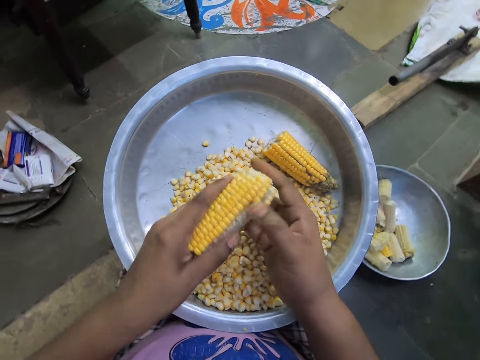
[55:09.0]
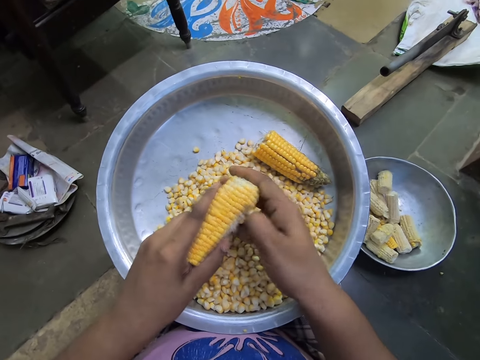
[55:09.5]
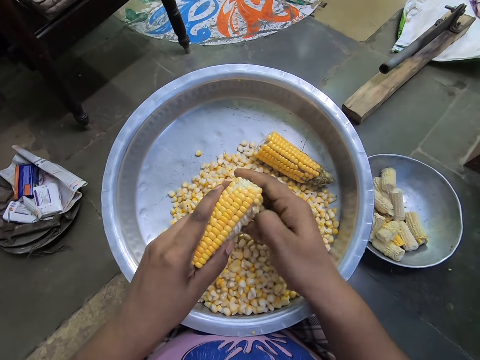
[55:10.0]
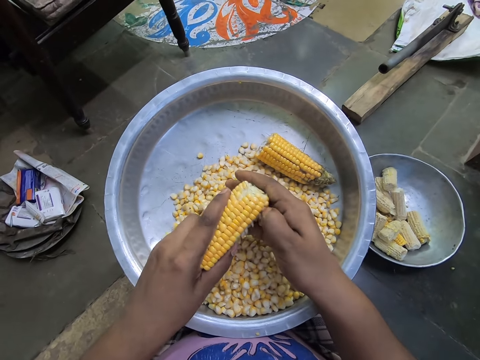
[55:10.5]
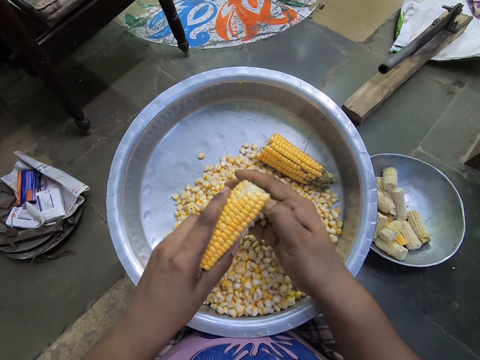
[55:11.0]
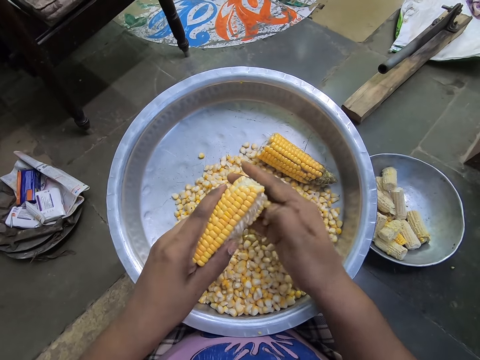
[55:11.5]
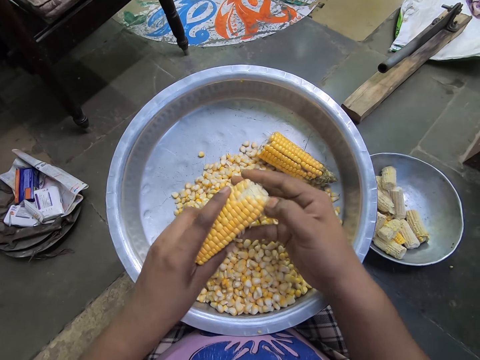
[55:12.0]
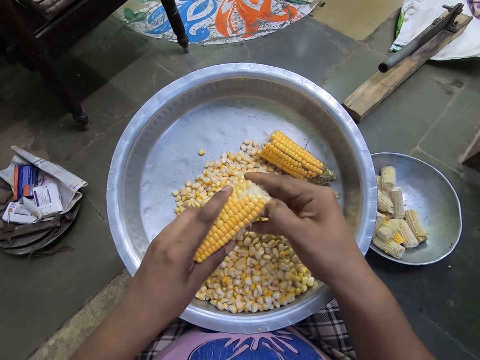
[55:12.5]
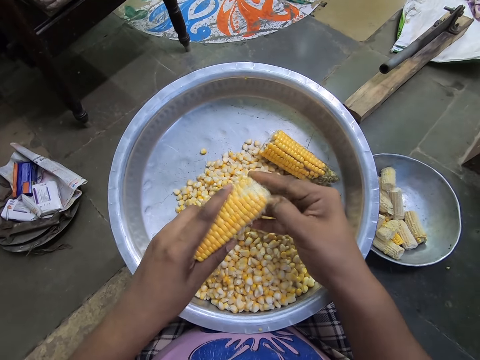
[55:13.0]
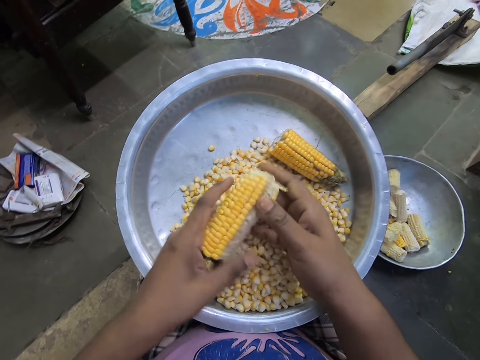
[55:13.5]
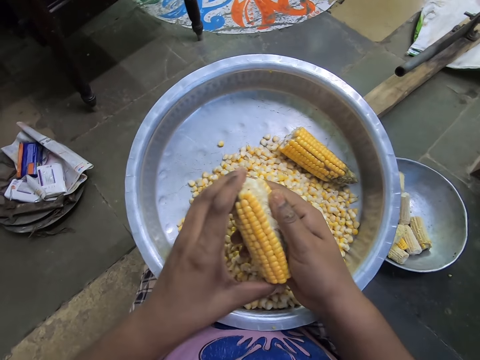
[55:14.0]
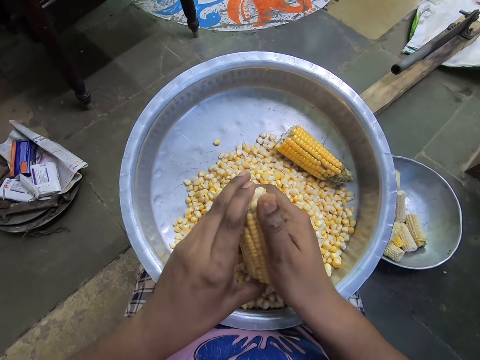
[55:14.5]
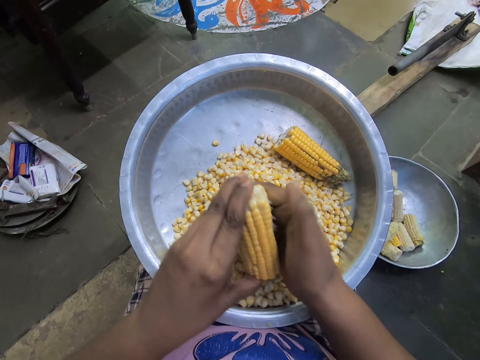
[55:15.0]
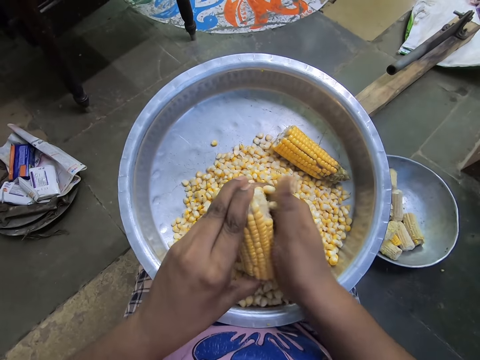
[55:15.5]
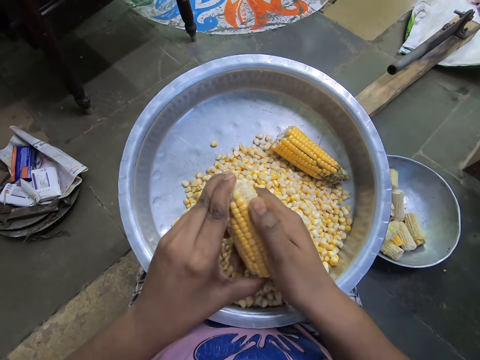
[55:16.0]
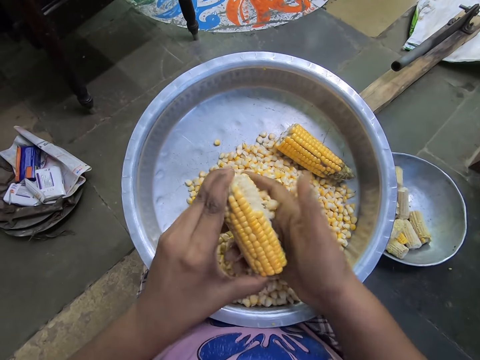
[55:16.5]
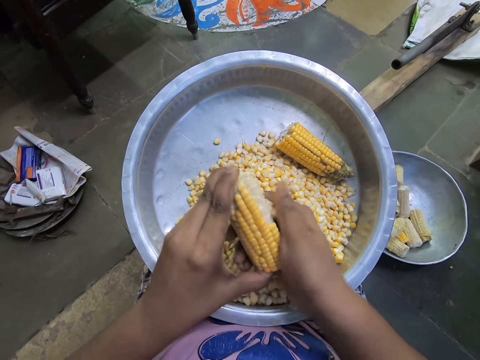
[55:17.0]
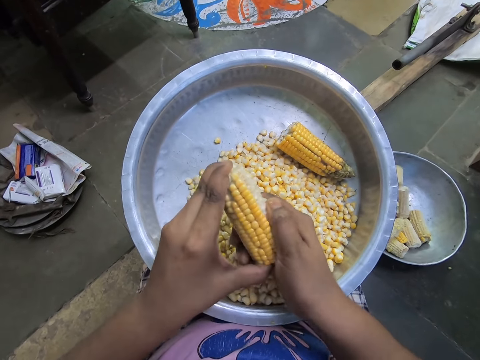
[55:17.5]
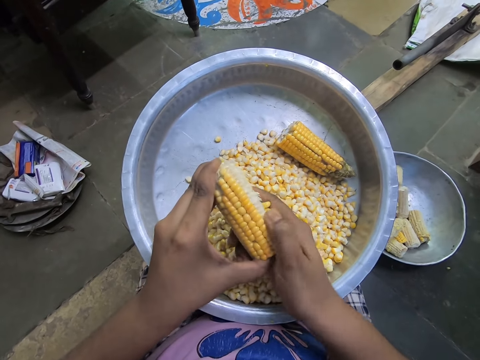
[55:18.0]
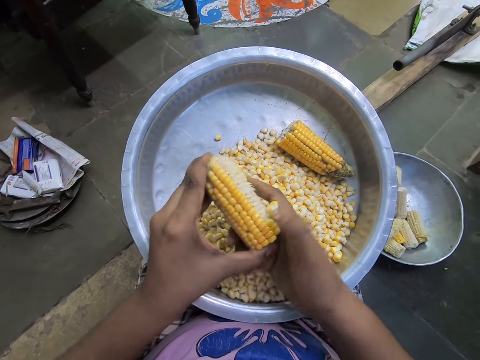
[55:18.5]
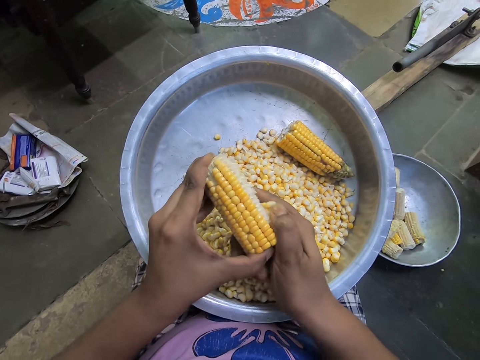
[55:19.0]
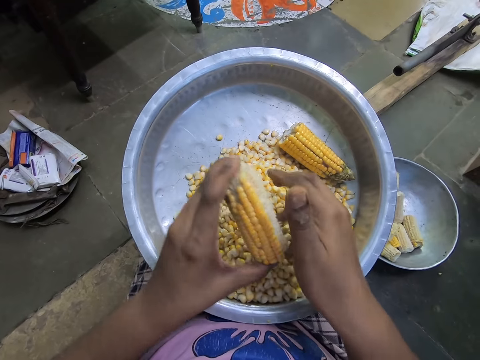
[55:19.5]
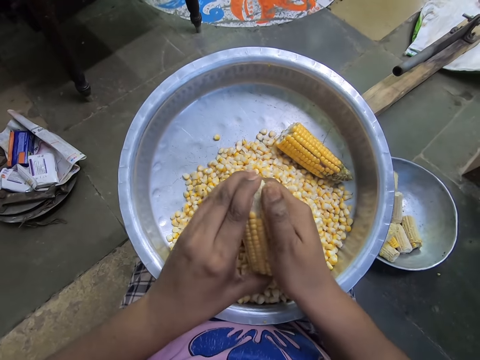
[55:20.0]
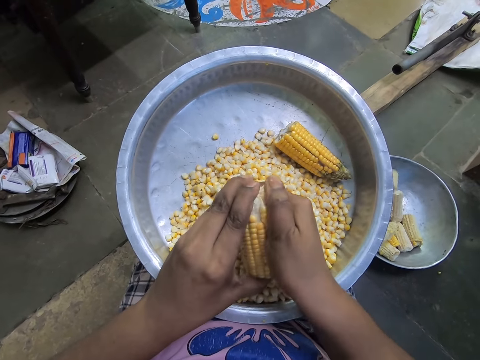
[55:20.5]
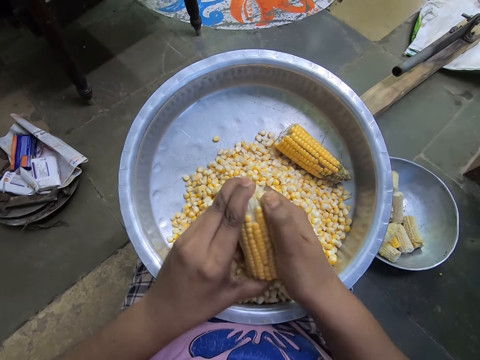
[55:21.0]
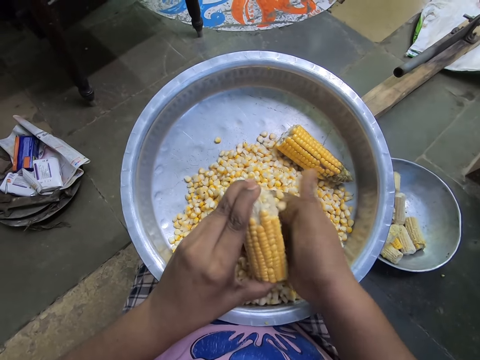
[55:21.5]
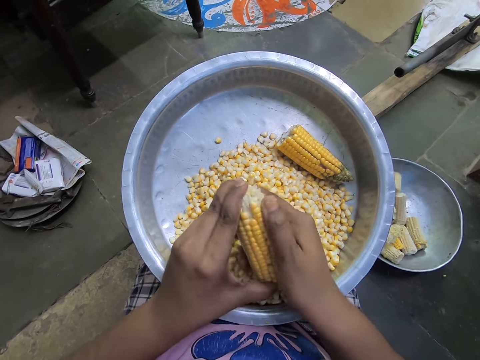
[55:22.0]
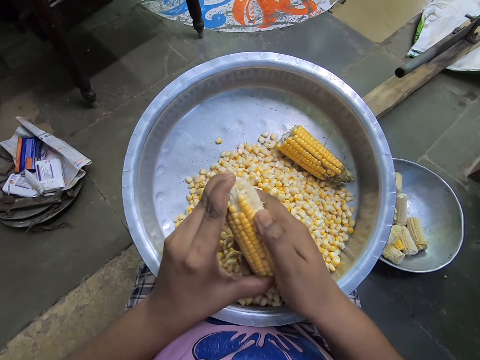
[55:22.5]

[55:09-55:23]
The camera wearer removes corn kernels from the corn cob over the steel bowl with her right hand. She adjusts the corn cob with both hands. She removes corn kernels from the corn cob over the steel bowl with her right hand. She shucks the maize cob repeatedly.

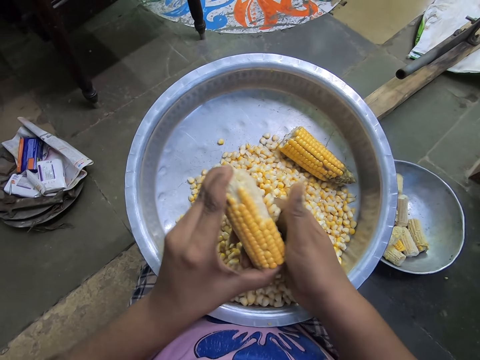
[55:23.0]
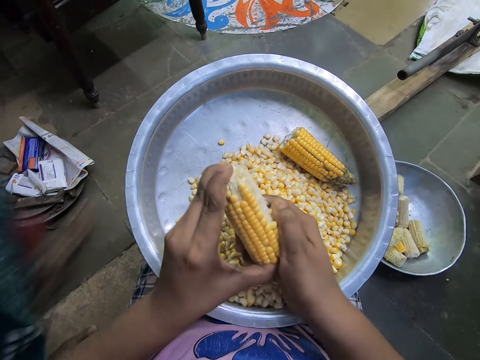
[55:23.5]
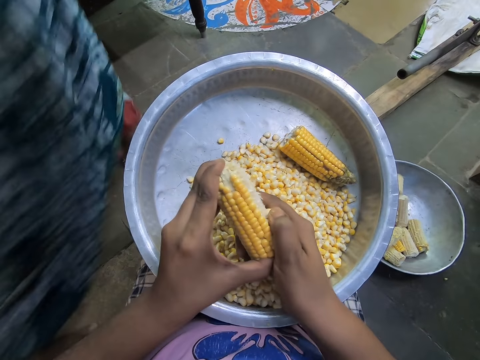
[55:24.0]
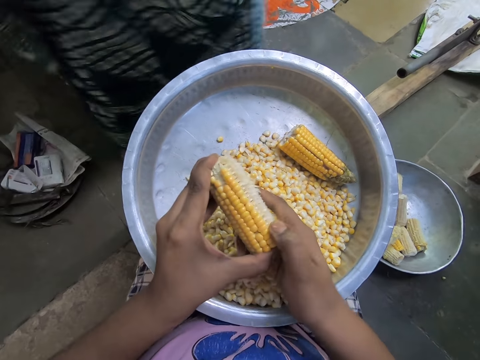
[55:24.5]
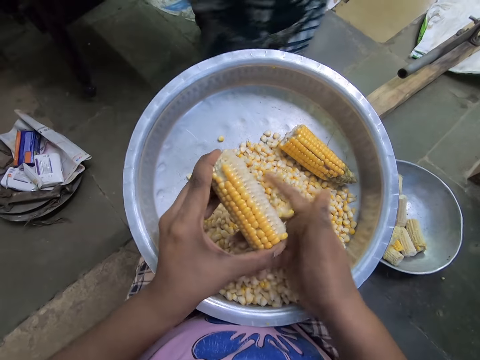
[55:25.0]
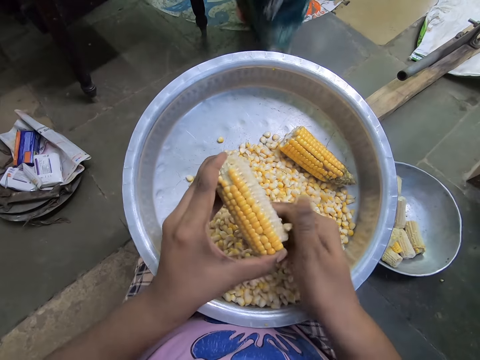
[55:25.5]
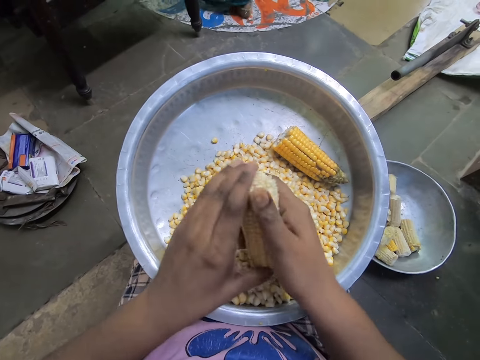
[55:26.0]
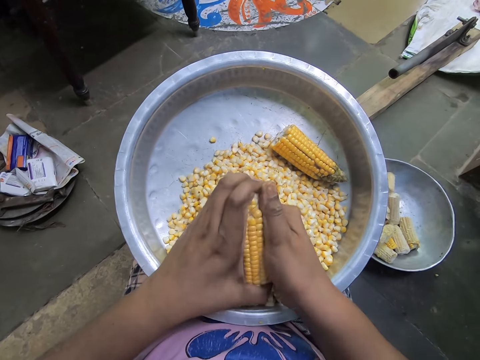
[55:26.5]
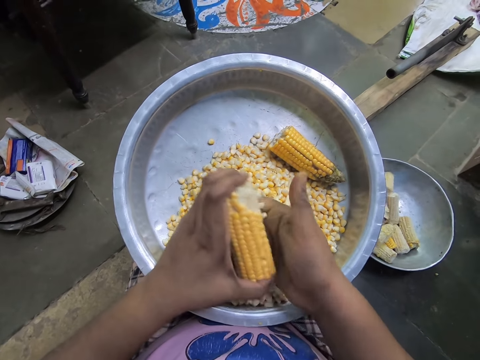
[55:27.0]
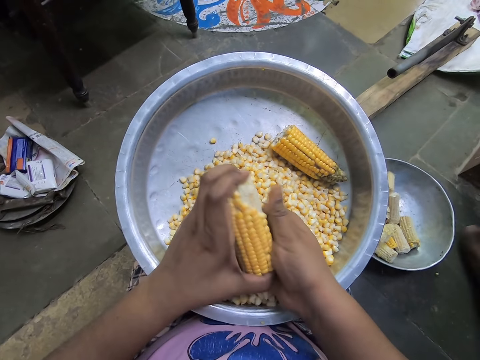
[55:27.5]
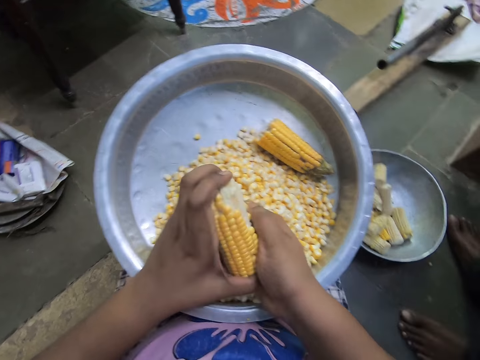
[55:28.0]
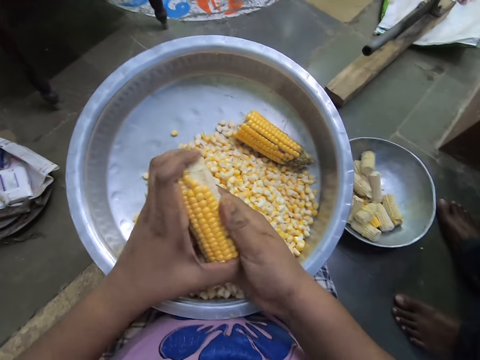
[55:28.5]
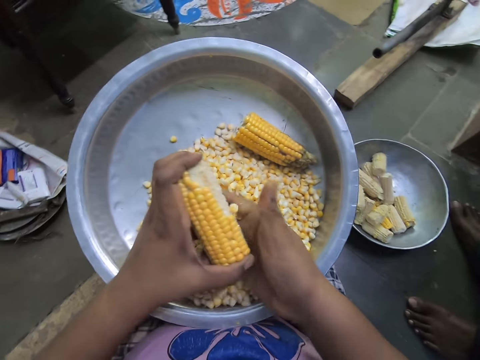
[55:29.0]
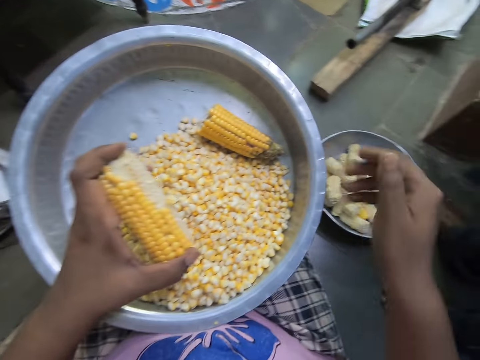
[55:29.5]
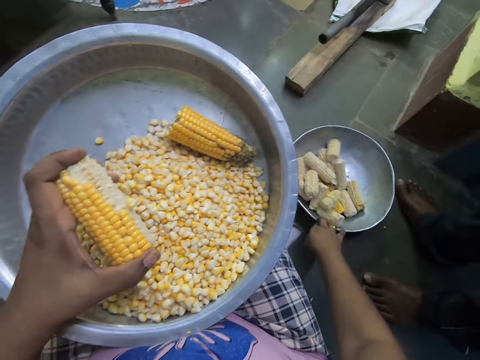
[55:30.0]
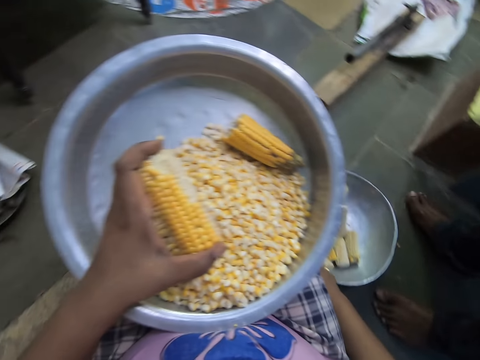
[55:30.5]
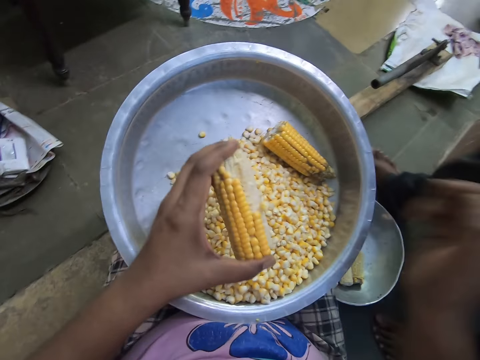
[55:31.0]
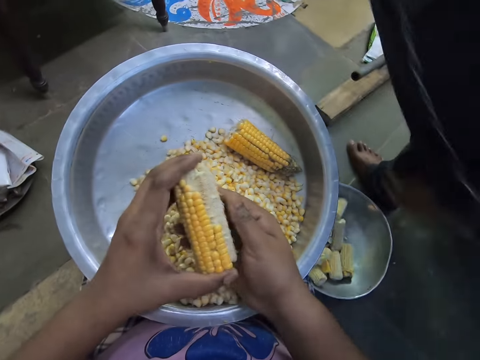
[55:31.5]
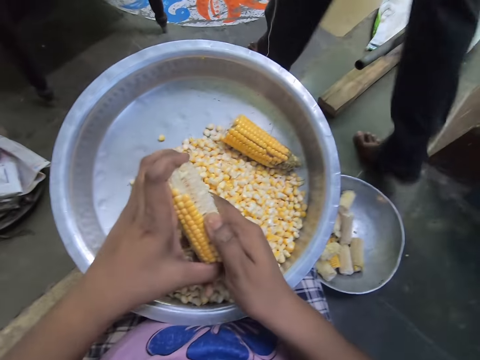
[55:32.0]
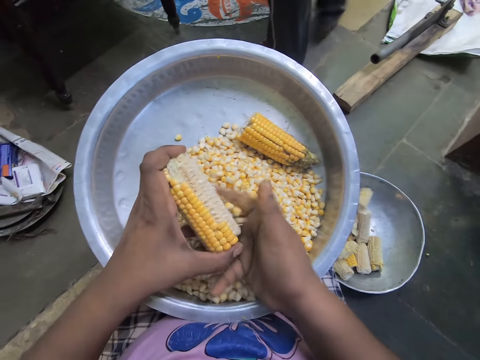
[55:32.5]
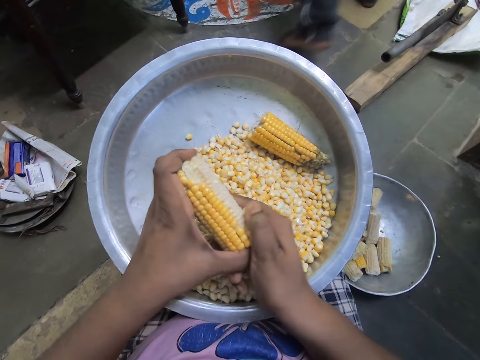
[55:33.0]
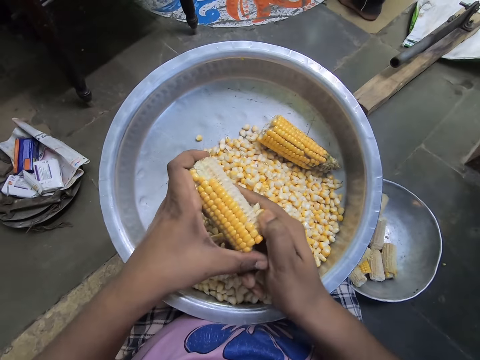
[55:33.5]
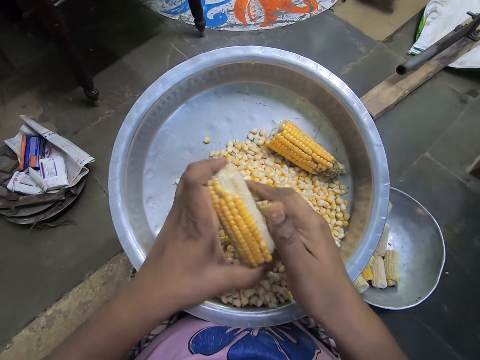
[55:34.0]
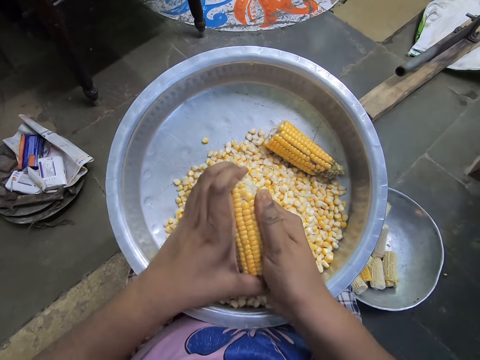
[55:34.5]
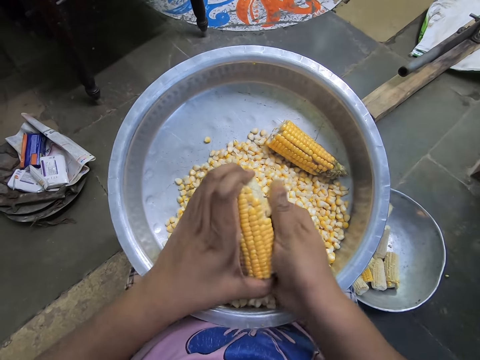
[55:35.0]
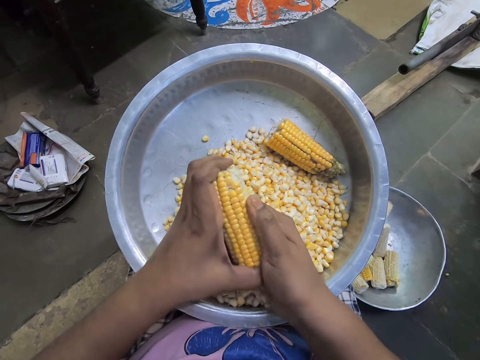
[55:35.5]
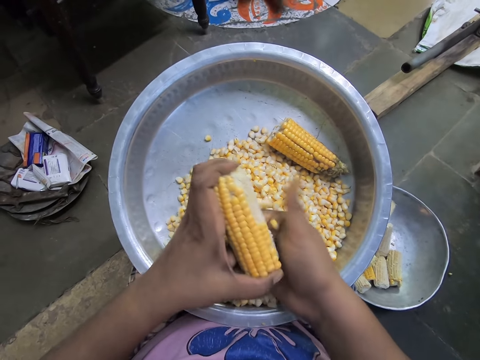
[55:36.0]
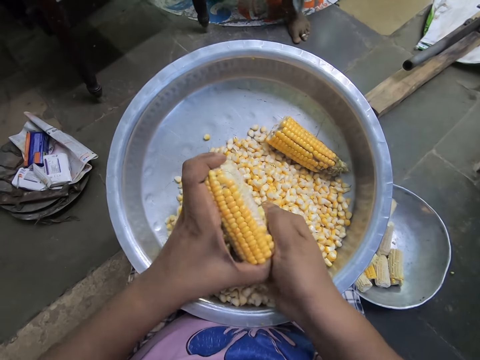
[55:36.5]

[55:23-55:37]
The camera wearer shucks the maize cob repeatedly. She holds the corn cob with her left hand. She moves a bowl of corn cobs on the floor with her right hand. She holds the corn cob with both hands. She removes corn kernels from the corn cob over the steel bowl with her right hand. She shucks the maize cob.
